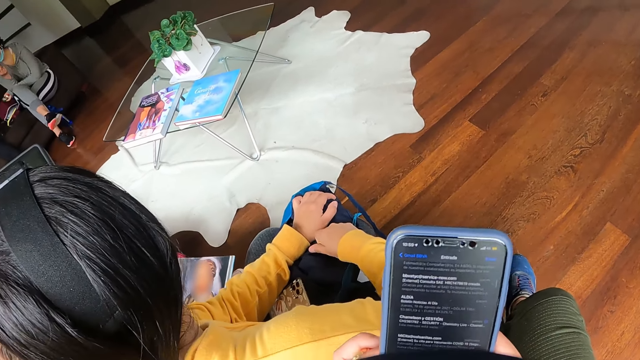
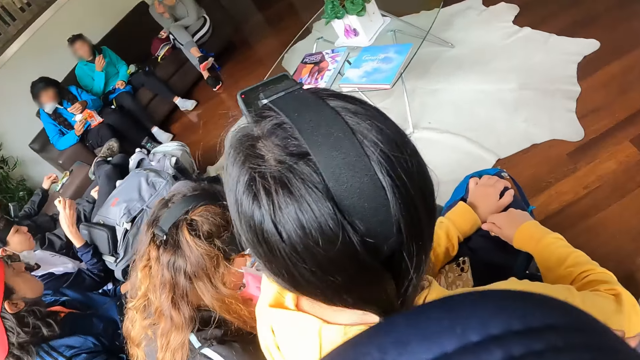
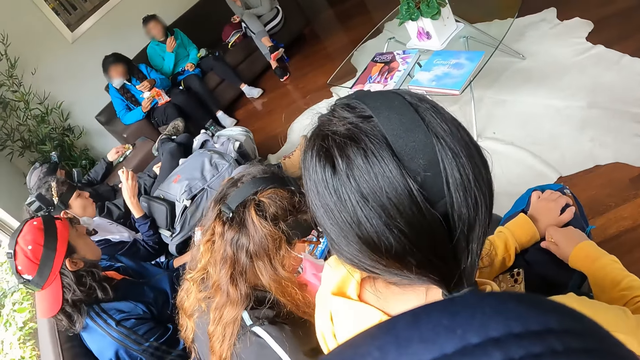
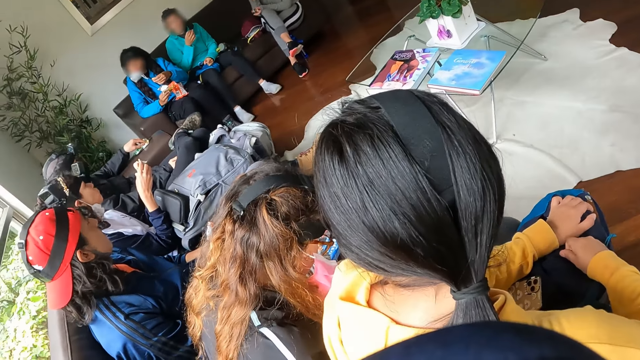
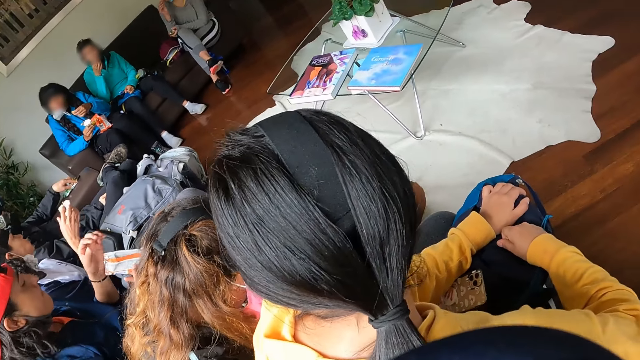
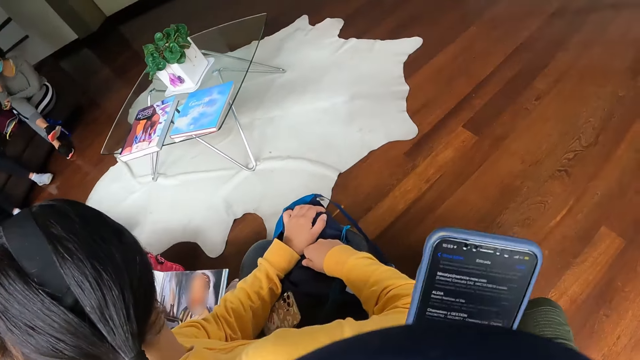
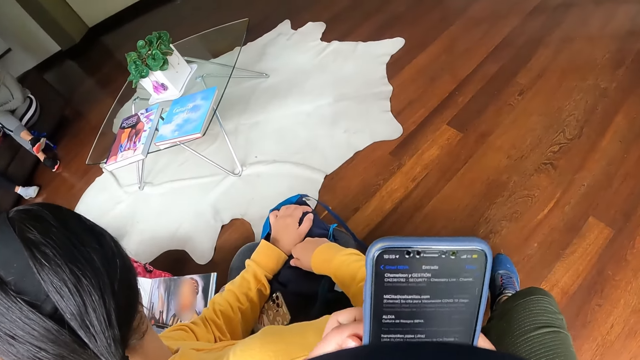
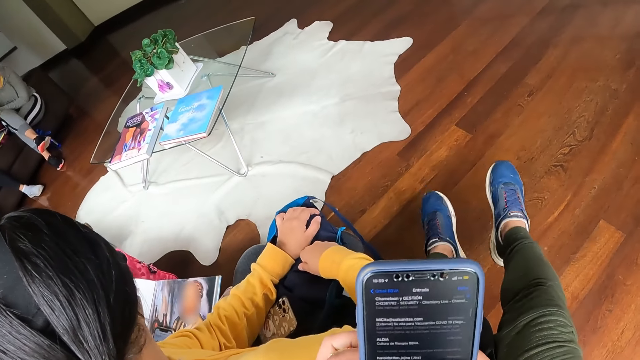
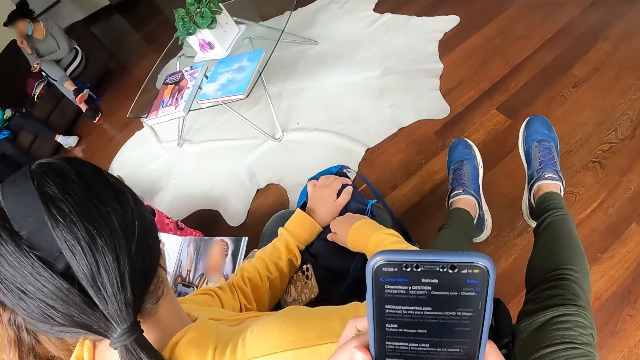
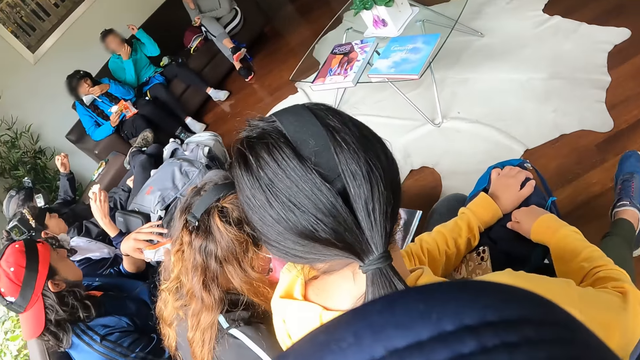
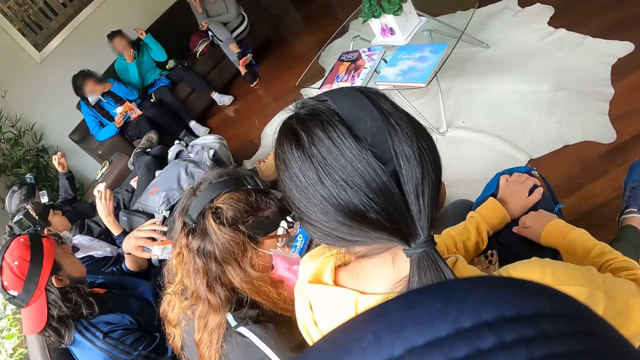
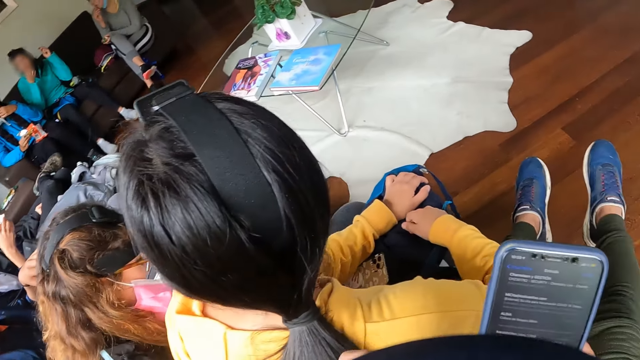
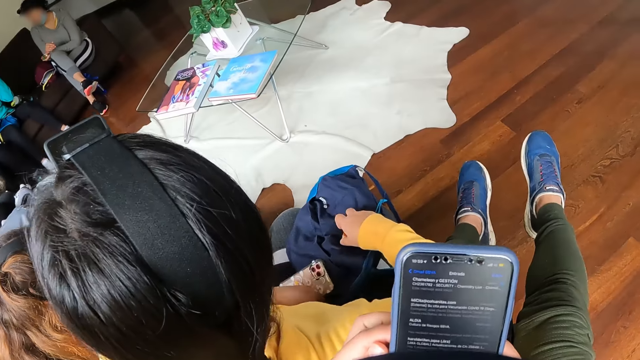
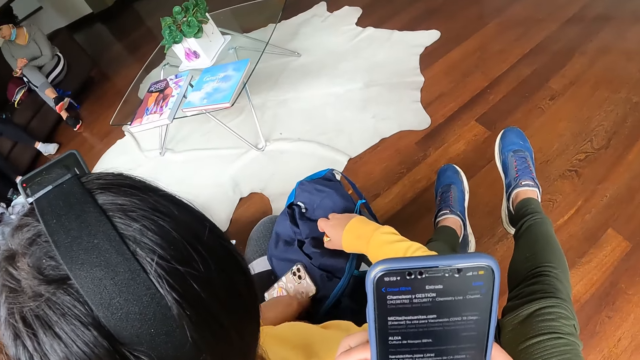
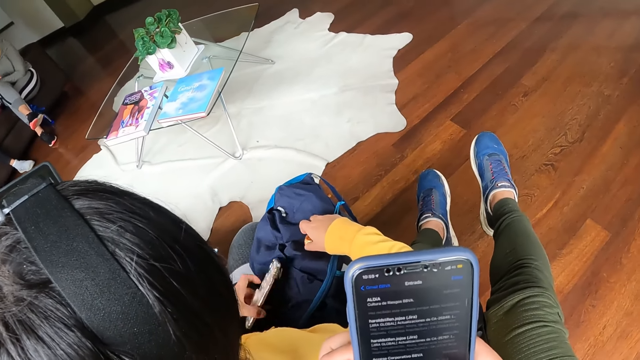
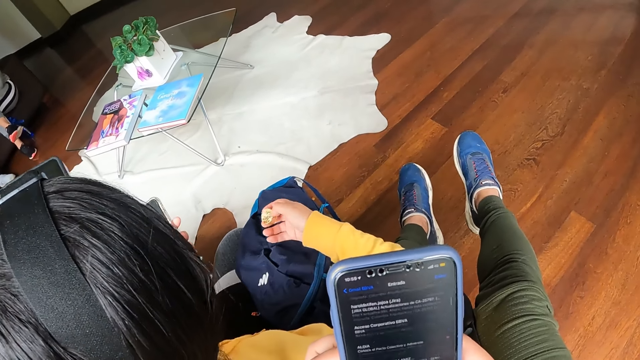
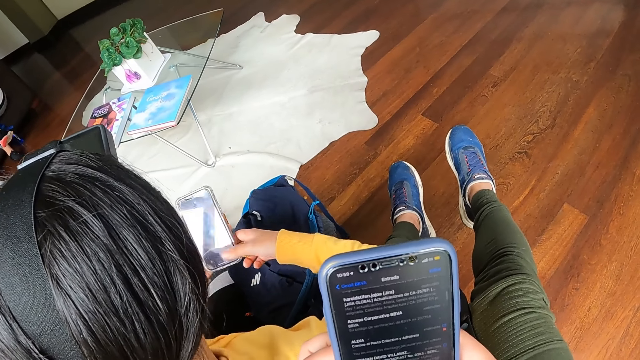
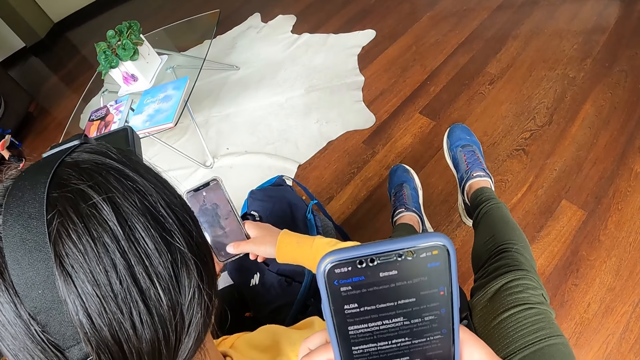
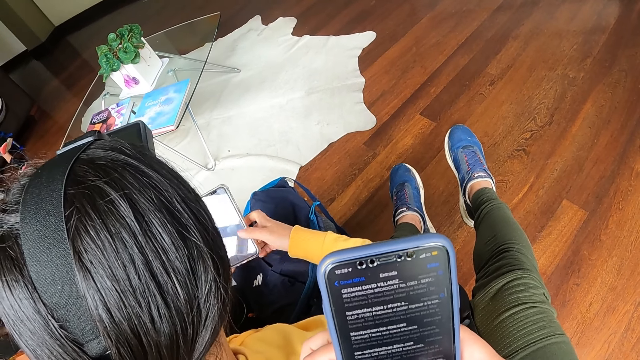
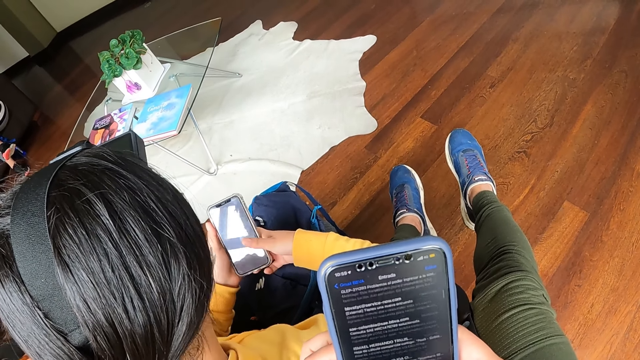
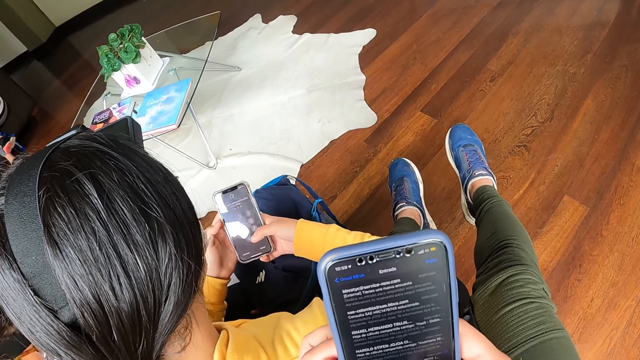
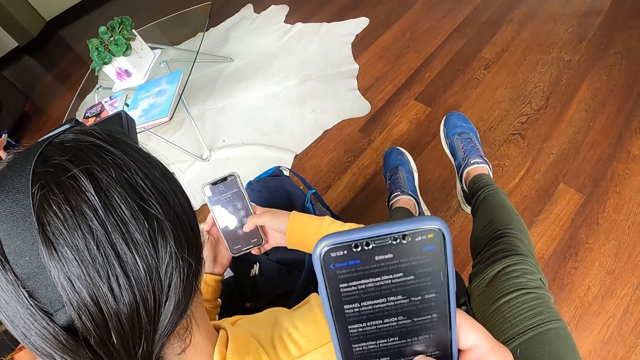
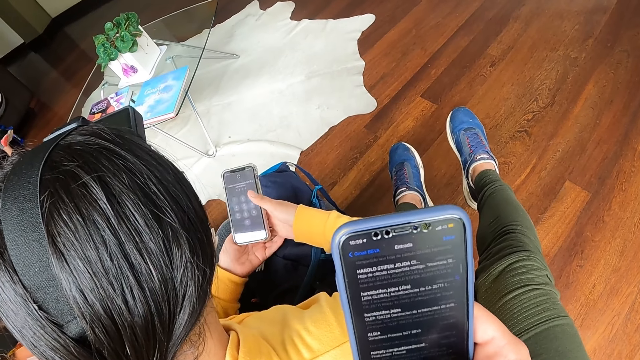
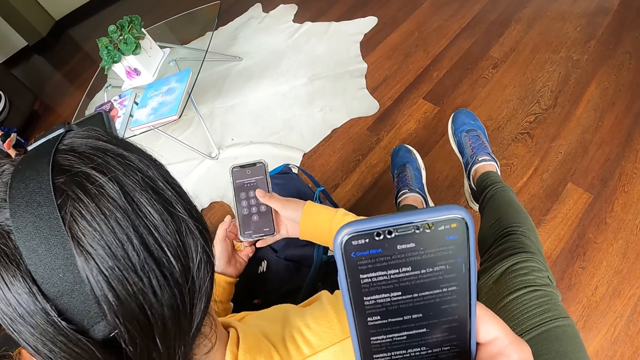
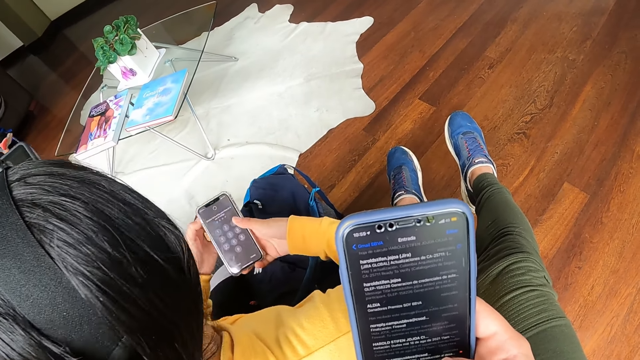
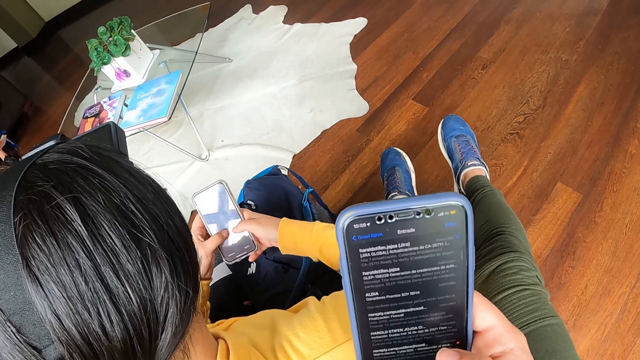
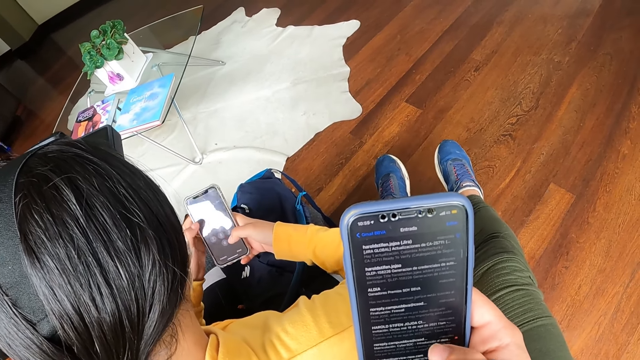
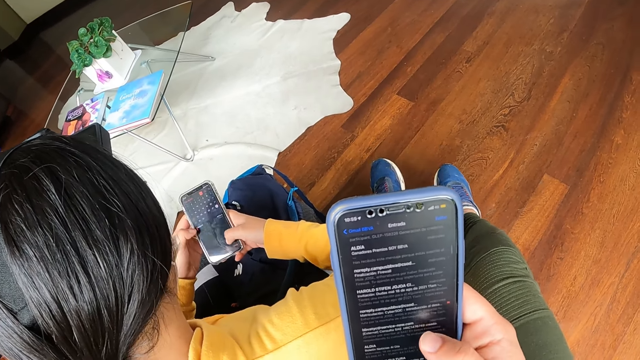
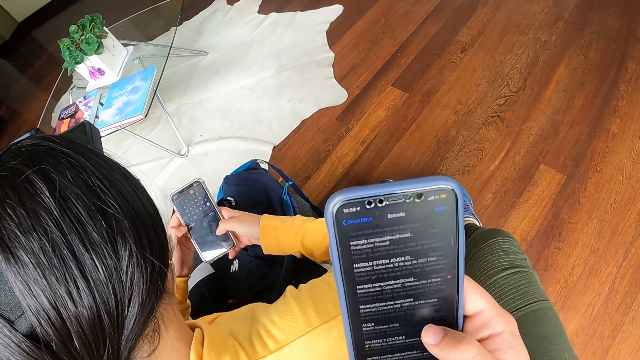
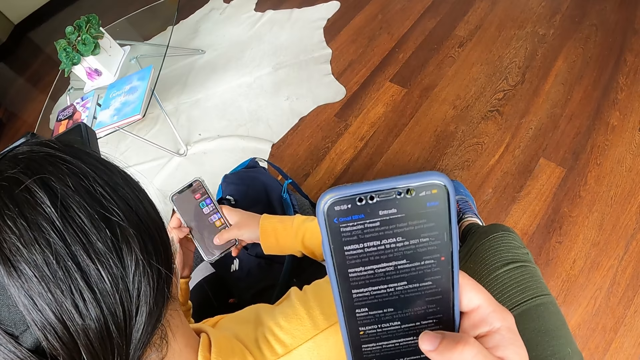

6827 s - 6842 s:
The camera wearer operates the phone with both hands. The woman picks the phone from her lap with her left hand. The woman operates the phone with both hands. The woman passes the sweet from her right hand to her left hand. The woman operates the phone with both hands.

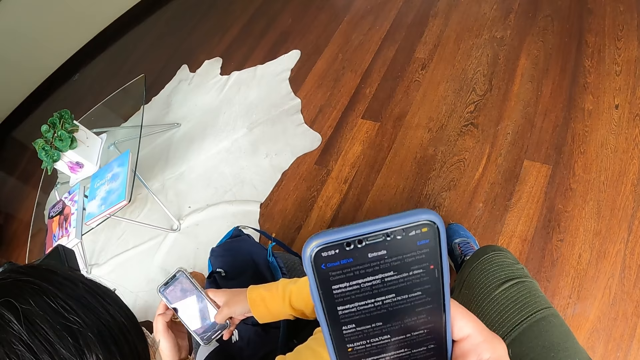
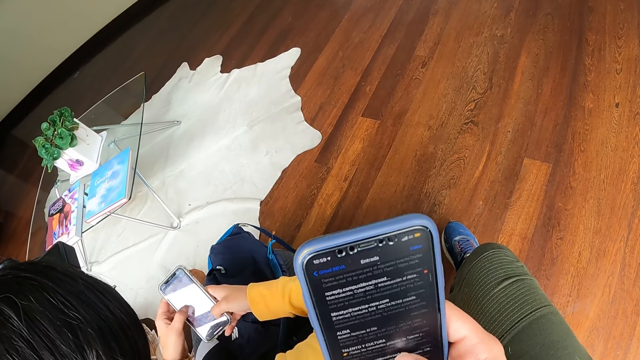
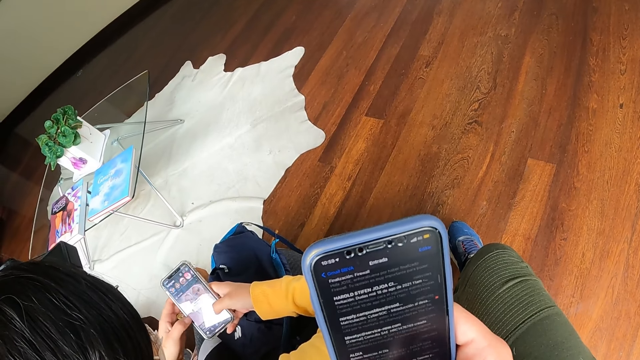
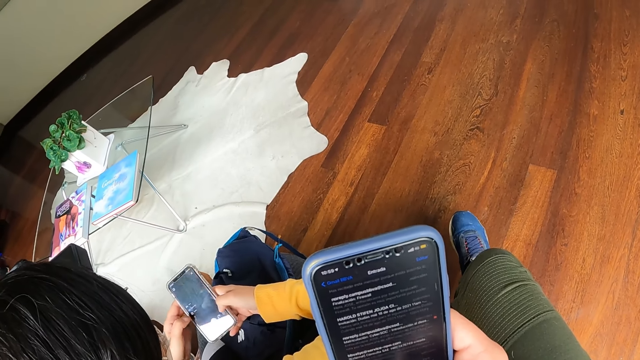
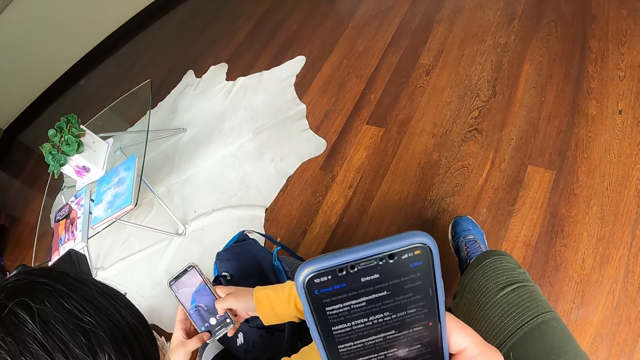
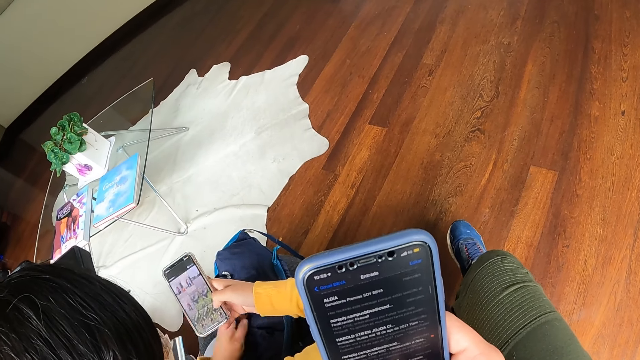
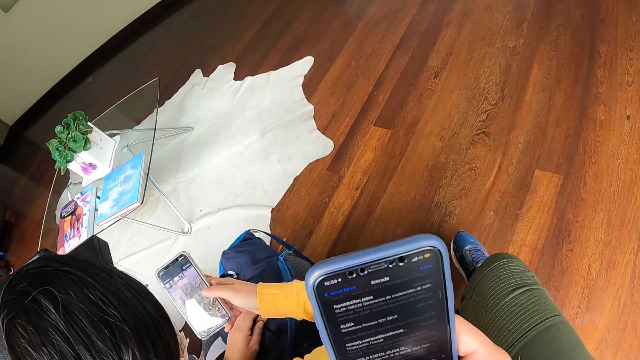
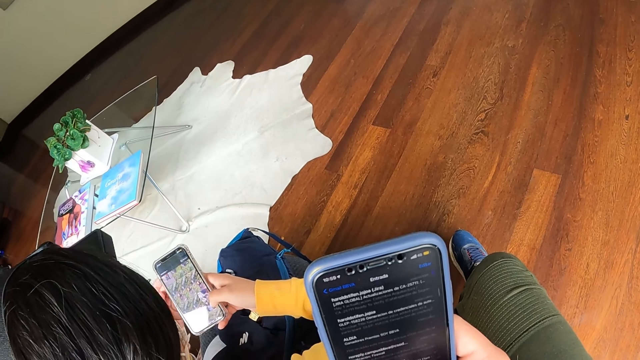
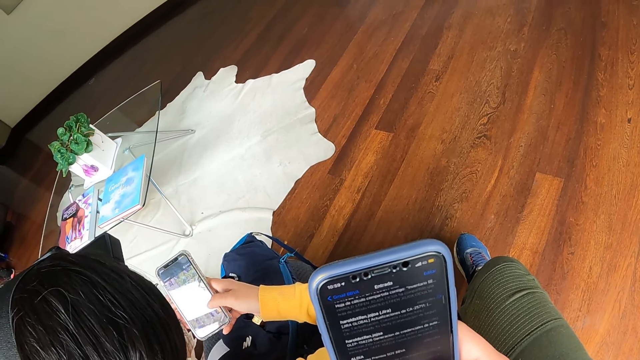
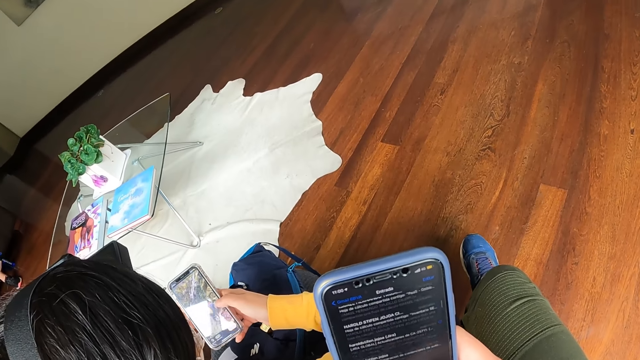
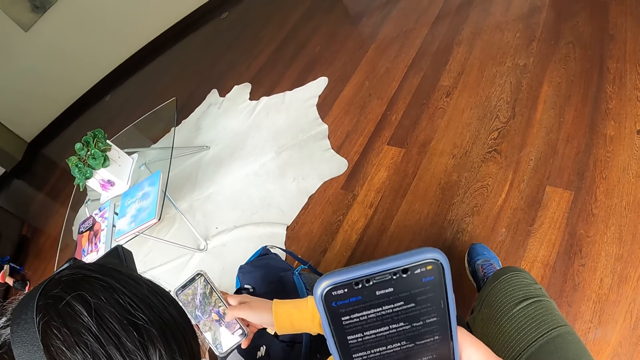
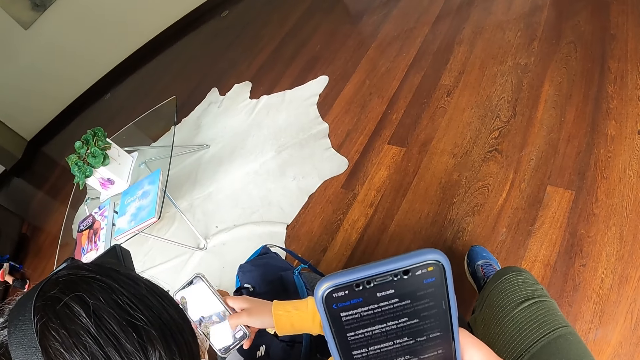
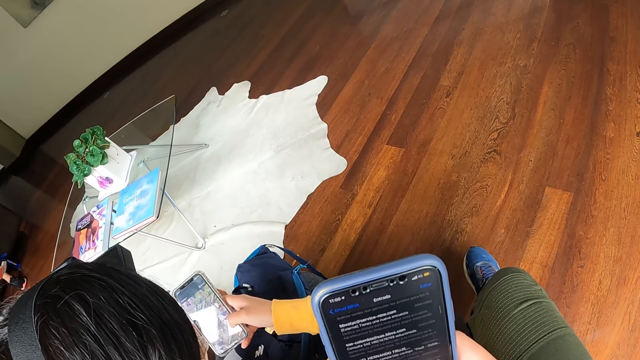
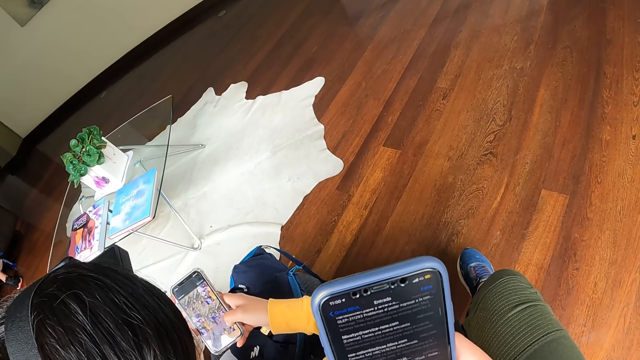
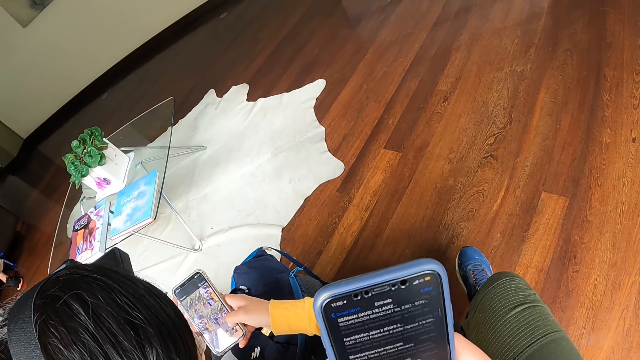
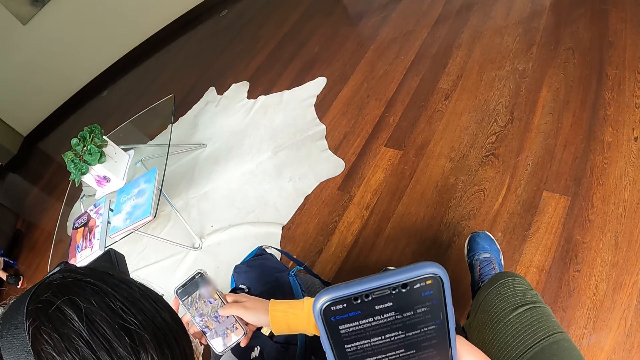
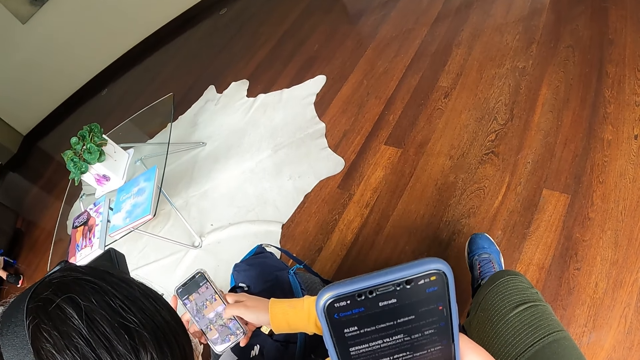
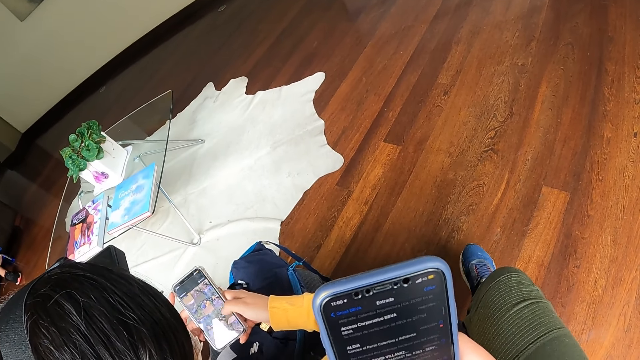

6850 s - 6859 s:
The woman places the sweet in her left hand on the bag on her lap. The woman operates the phone with both hands.
